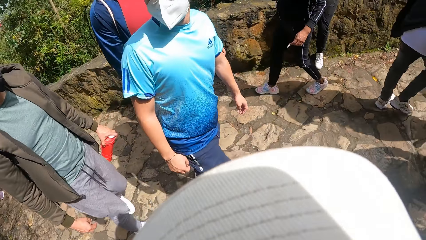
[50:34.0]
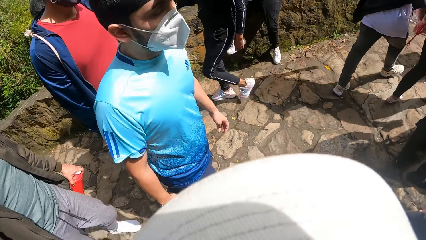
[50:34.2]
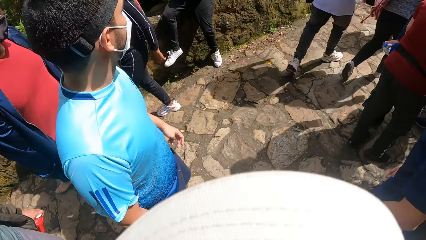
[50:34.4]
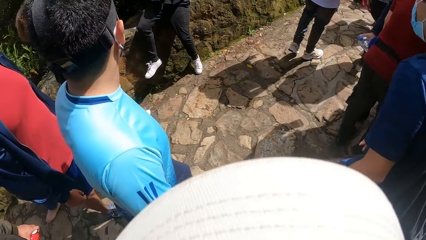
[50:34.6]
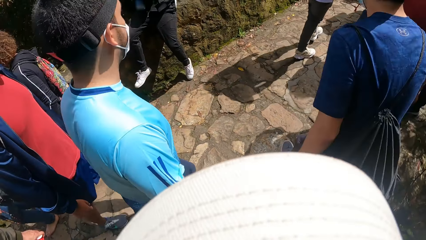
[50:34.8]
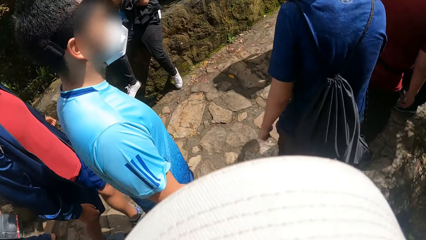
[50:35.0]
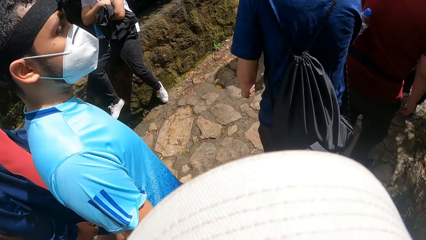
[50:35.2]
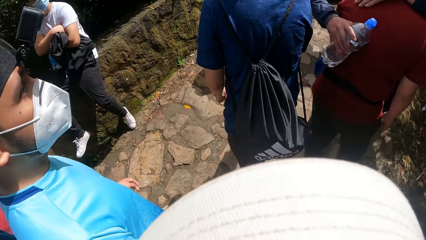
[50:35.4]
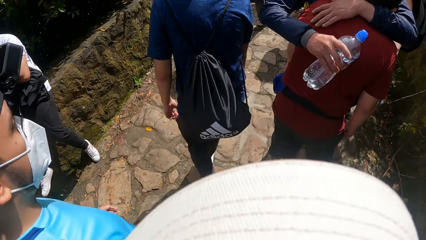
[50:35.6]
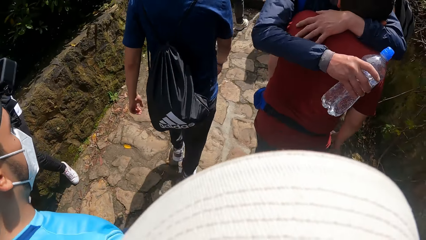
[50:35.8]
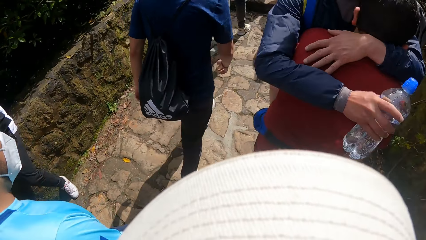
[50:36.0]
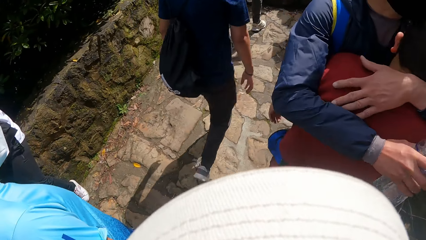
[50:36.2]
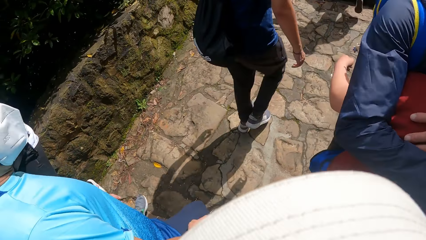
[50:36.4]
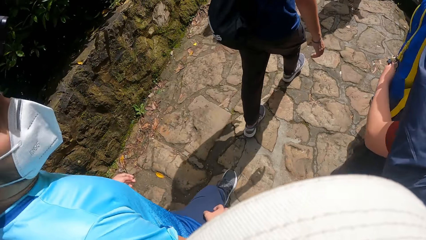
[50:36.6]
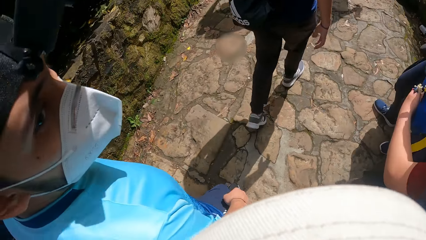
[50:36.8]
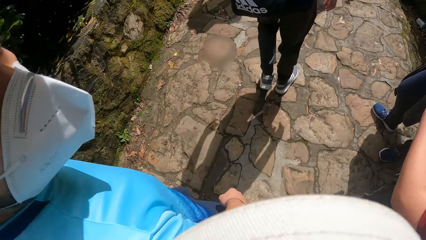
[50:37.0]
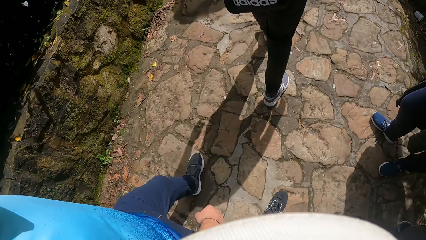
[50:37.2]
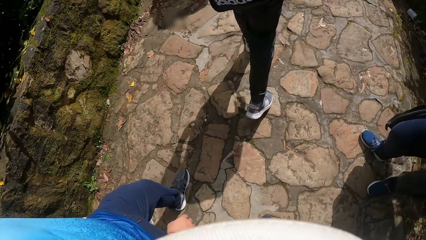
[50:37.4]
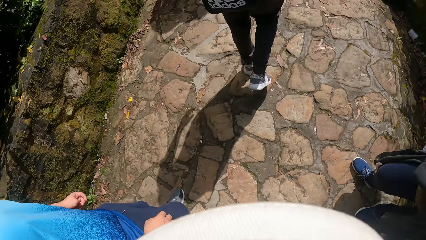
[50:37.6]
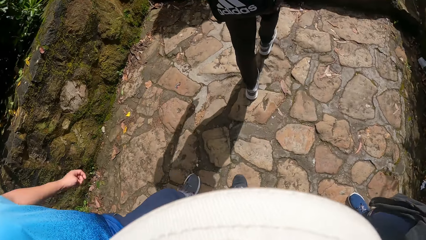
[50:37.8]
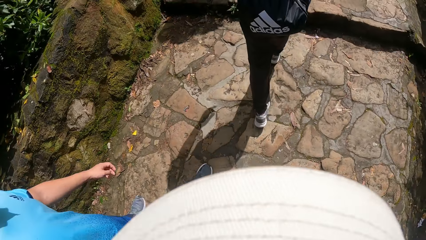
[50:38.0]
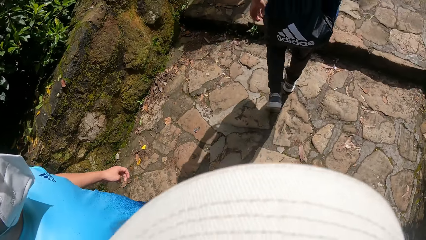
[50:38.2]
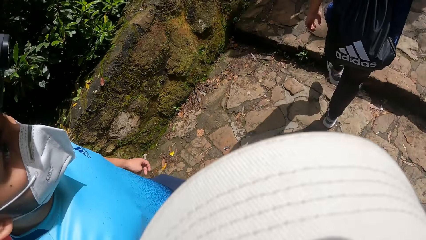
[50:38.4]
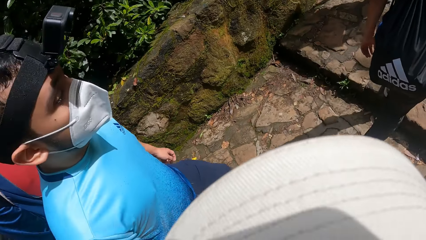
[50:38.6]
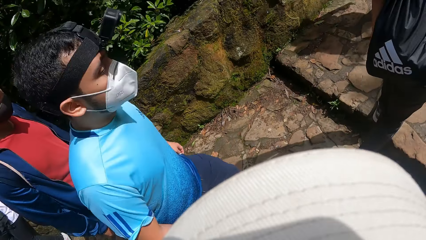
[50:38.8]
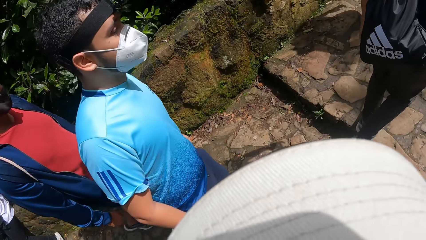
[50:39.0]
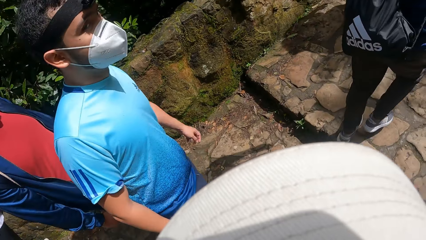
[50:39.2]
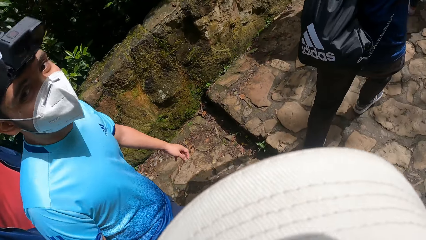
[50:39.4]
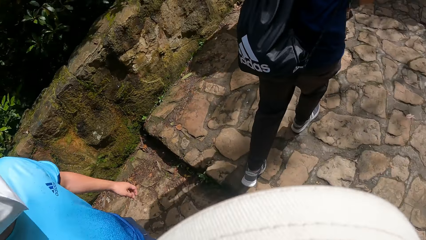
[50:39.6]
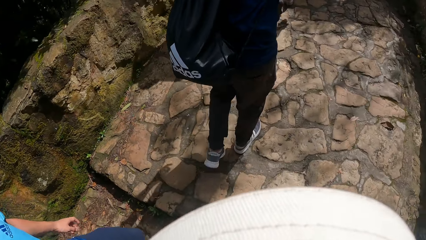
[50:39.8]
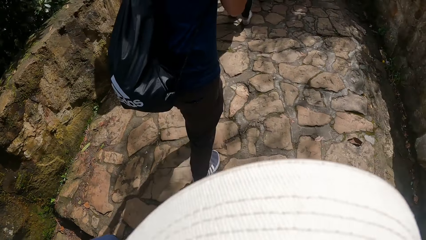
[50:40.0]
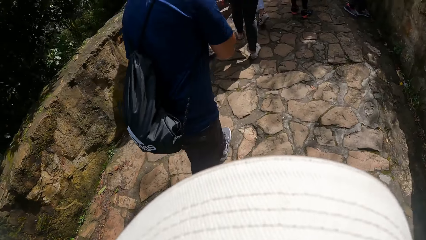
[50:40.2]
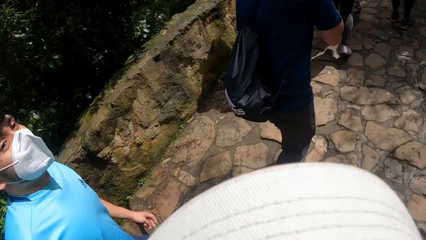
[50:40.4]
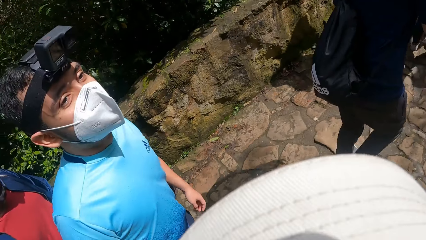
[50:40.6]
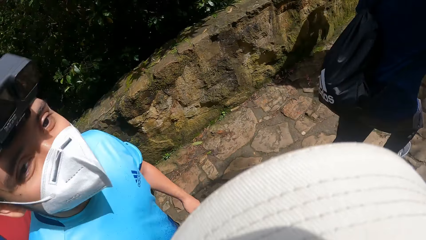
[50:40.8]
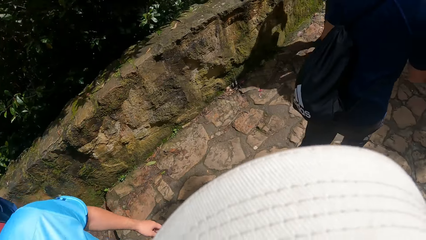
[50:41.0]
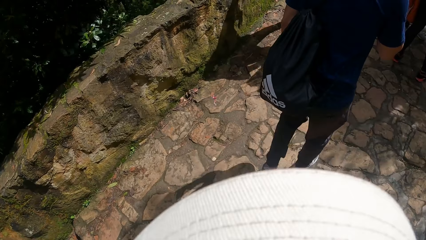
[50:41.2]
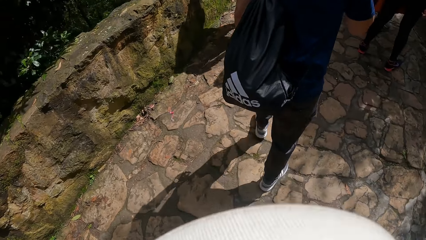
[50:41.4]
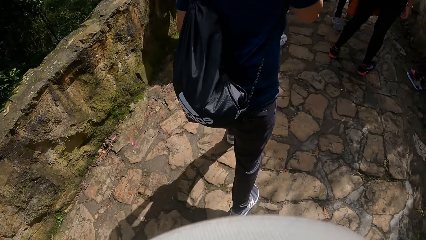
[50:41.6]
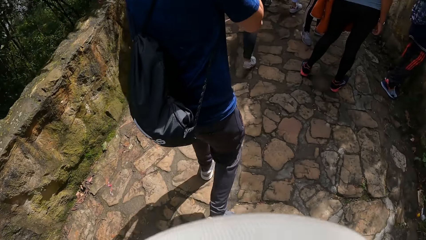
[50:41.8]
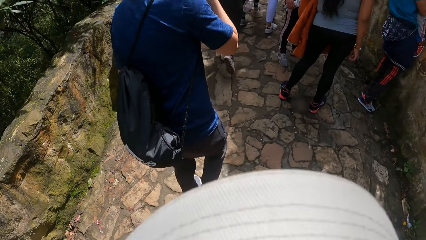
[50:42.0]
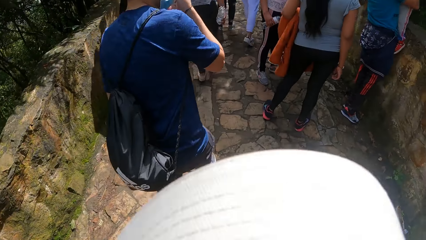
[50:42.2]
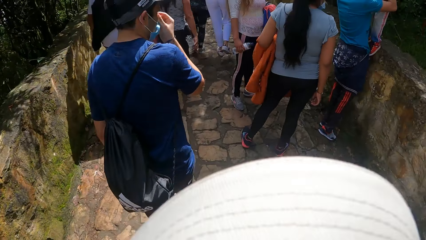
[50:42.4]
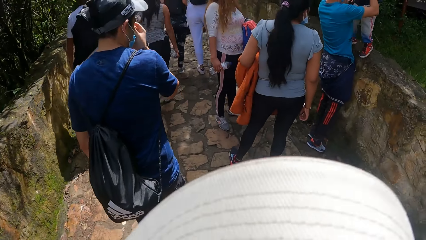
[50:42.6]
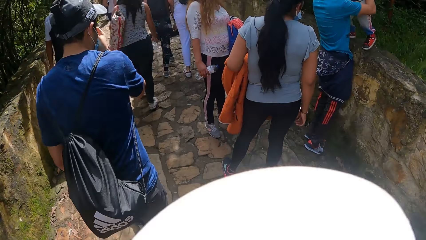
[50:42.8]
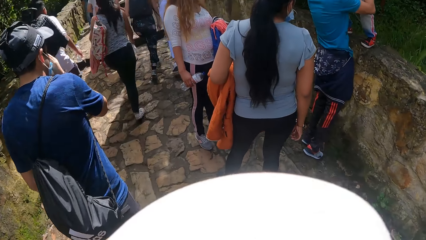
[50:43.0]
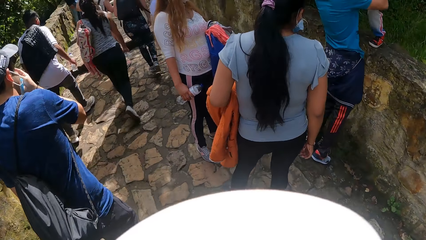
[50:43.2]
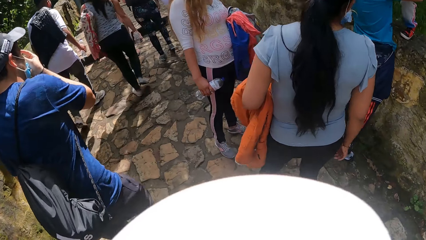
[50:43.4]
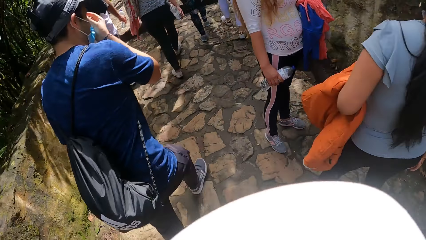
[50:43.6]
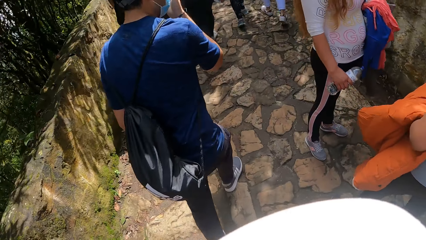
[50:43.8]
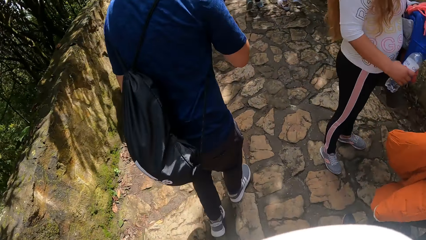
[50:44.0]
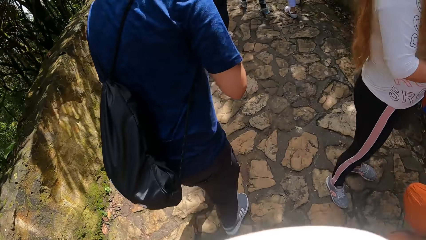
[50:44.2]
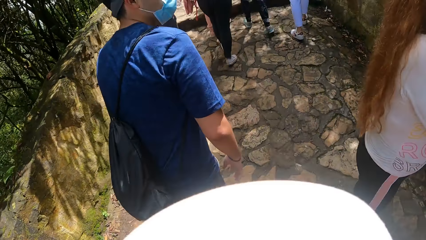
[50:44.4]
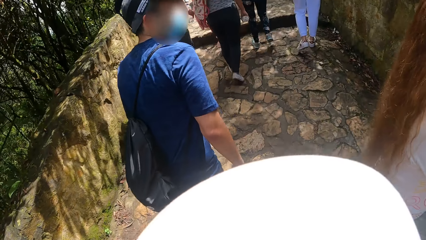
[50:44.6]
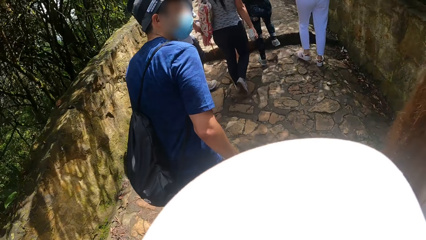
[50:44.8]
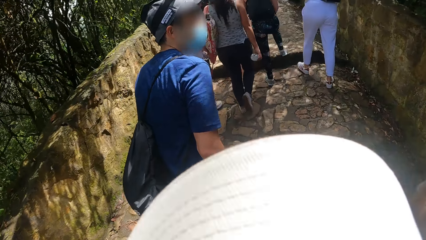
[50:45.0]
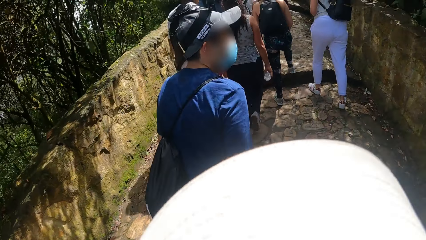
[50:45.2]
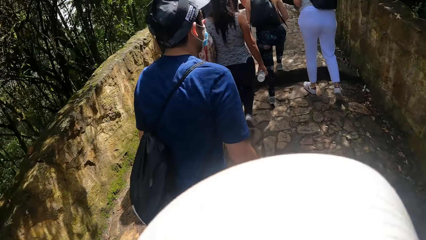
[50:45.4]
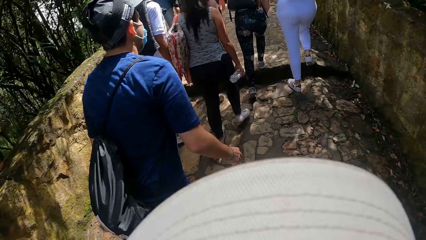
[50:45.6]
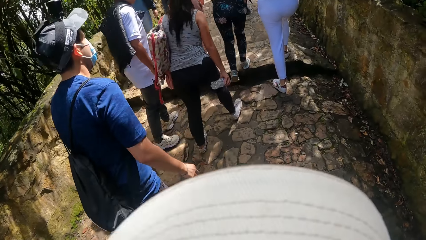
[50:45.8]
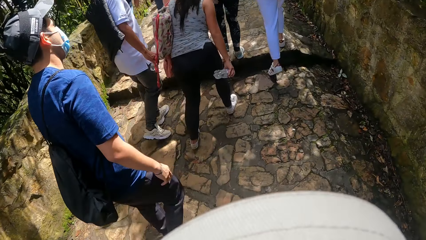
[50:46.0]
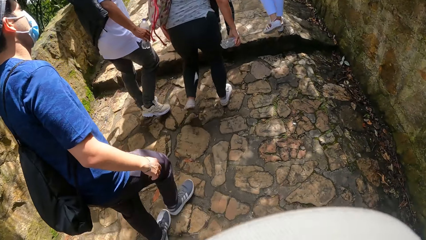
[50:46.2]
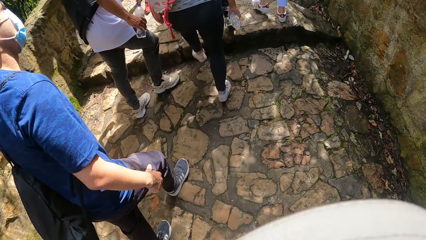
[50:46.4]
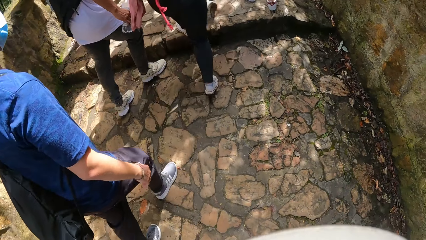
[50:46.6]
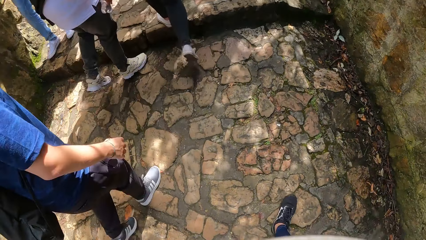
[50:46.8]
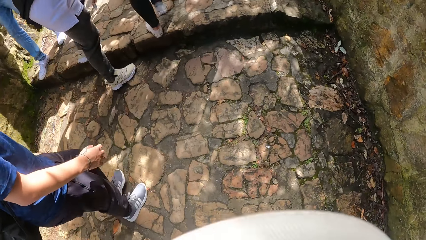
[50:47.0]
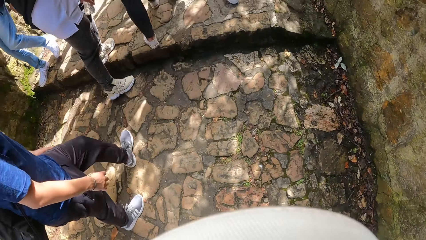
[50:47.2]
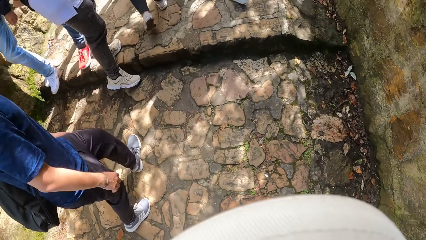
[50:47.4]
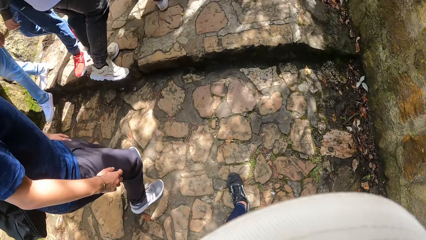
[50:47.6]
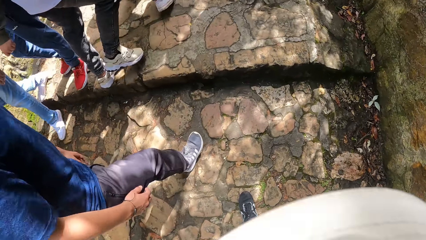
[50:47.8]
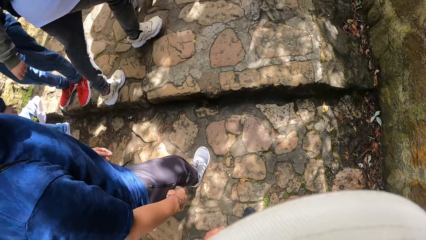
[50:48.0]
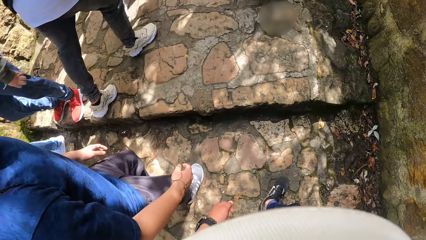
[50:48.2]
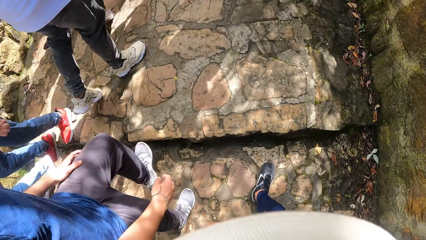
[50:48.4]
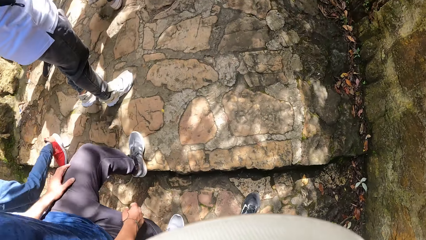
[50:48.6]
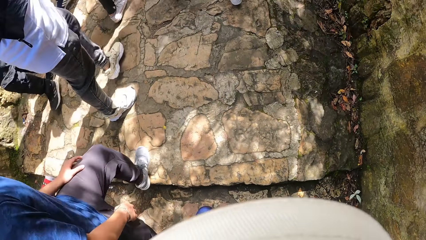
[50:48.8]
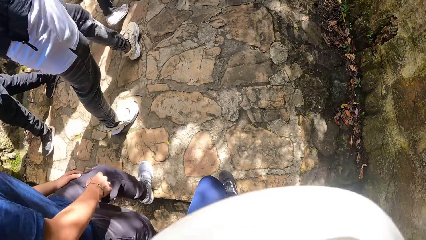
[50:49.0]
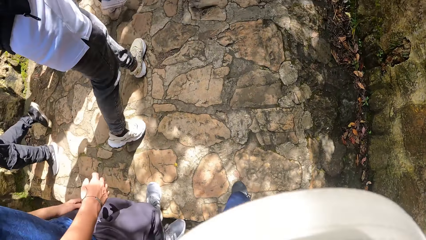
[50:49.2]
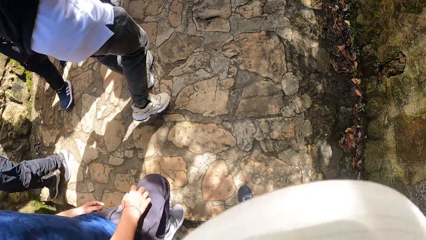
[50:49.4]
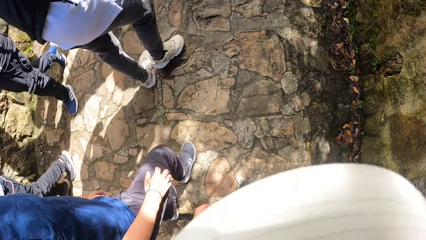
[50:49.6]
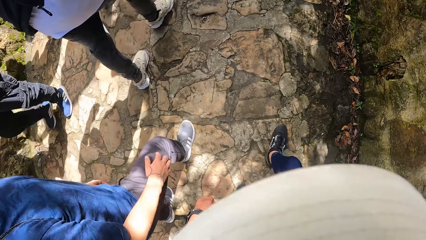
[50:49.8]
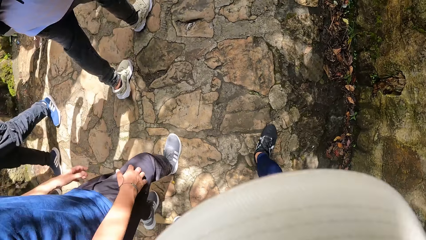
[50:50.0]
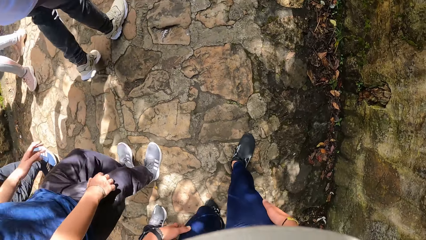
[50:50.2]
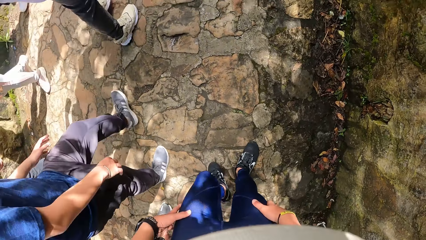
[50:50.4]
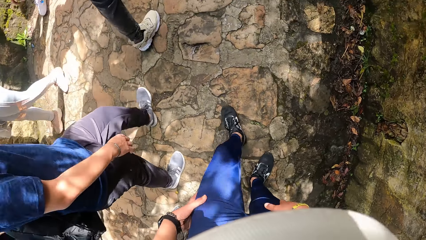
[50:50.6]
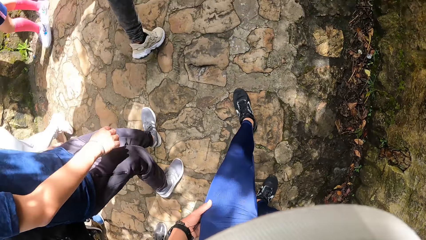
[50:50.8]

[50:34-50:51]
The camera wearer converses with a man. They walk forward on a pathway. They climb up the stairs. They walk up a step.
